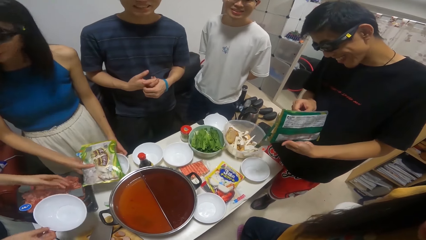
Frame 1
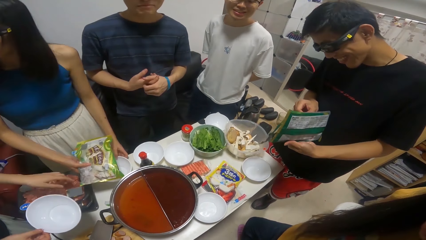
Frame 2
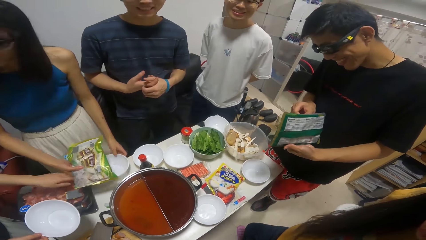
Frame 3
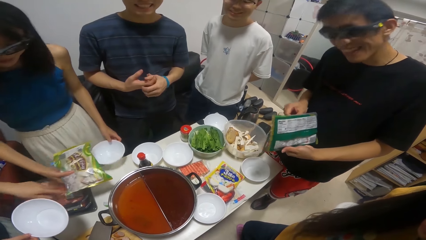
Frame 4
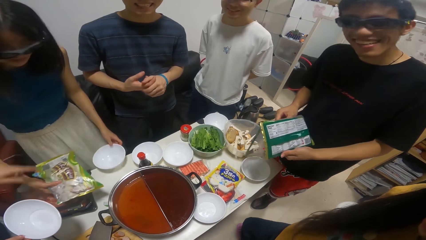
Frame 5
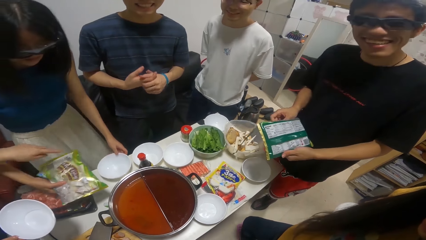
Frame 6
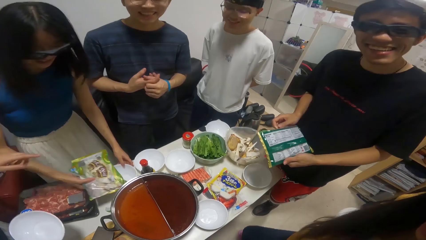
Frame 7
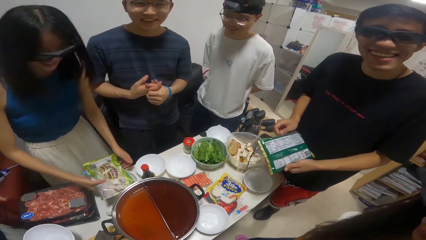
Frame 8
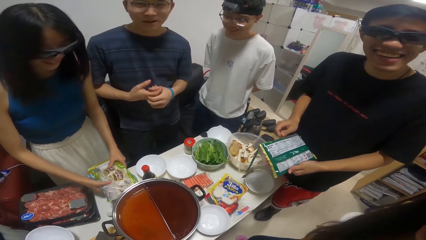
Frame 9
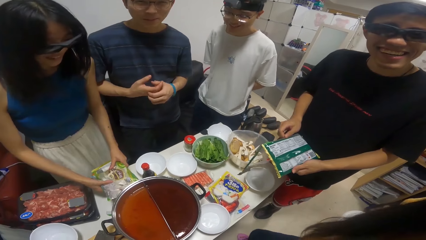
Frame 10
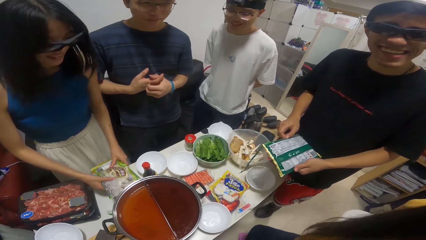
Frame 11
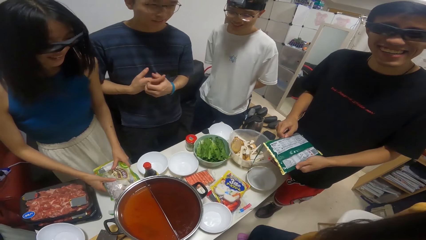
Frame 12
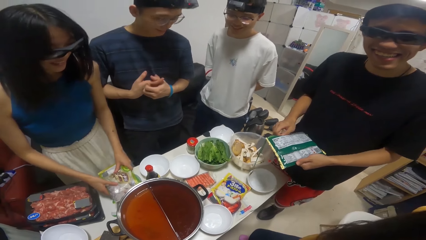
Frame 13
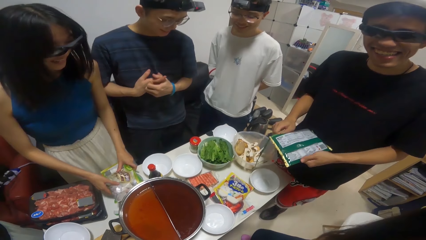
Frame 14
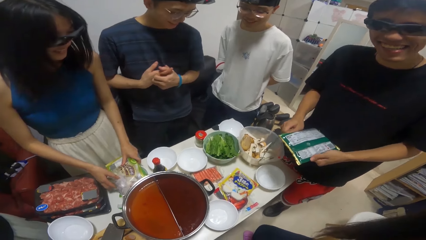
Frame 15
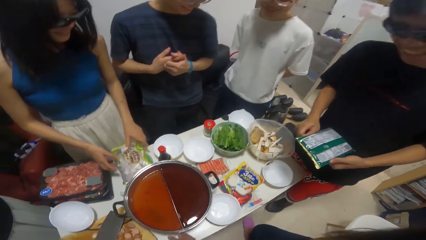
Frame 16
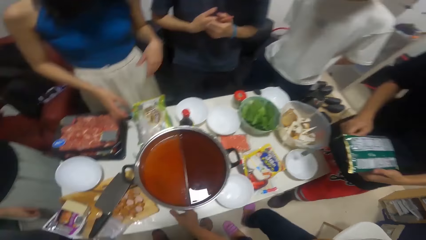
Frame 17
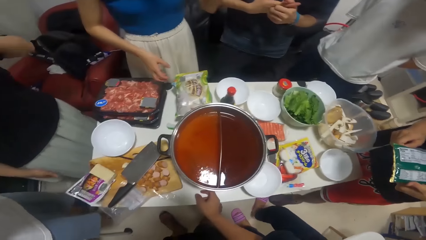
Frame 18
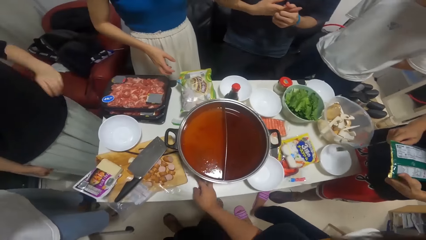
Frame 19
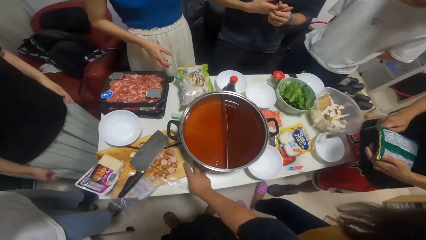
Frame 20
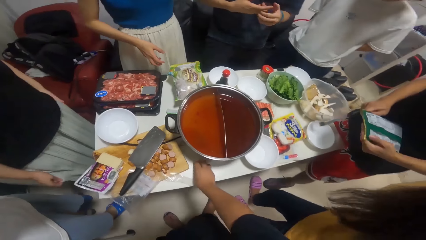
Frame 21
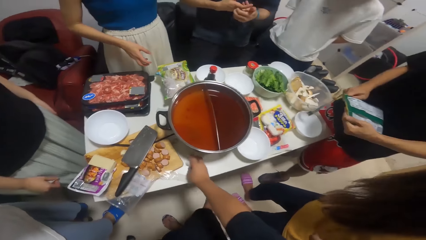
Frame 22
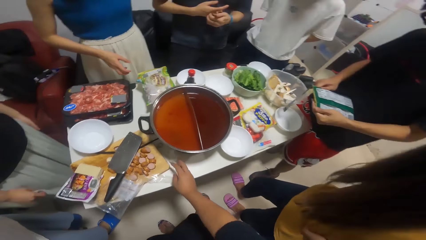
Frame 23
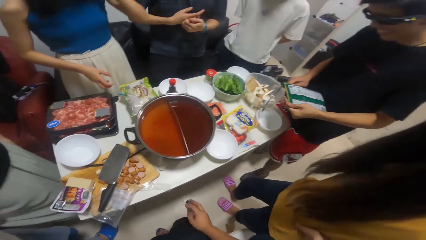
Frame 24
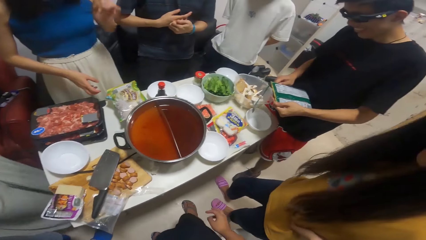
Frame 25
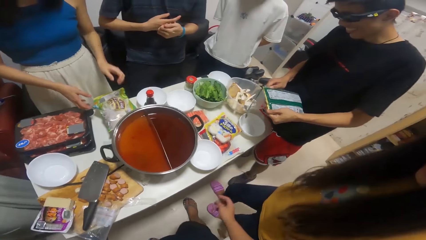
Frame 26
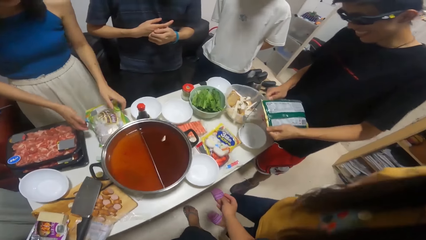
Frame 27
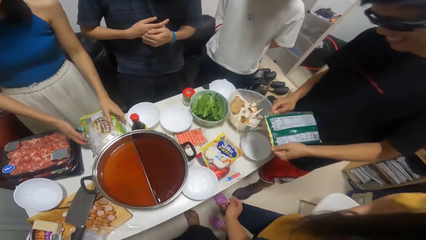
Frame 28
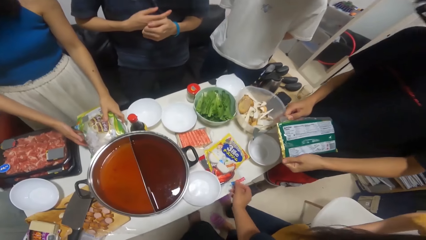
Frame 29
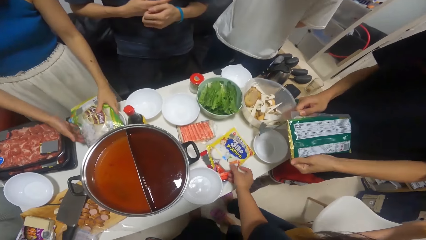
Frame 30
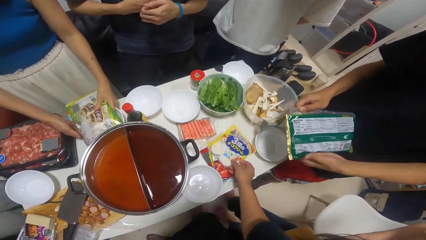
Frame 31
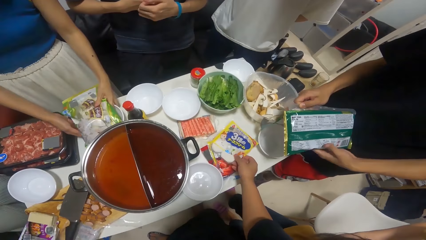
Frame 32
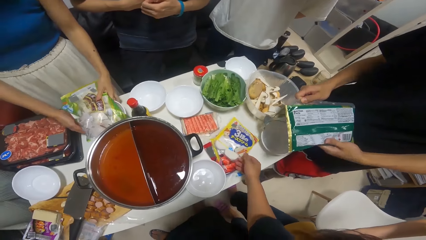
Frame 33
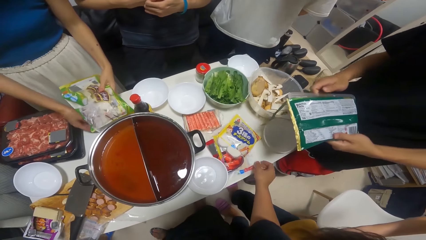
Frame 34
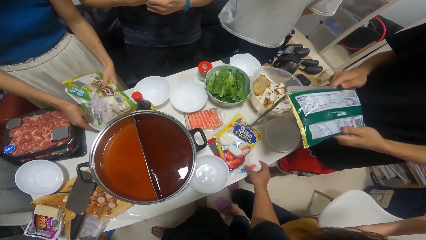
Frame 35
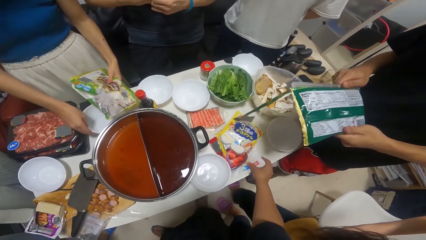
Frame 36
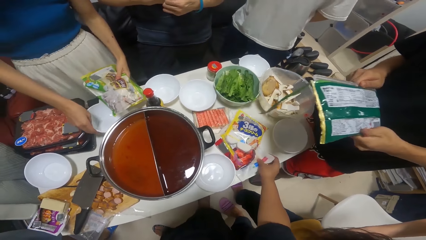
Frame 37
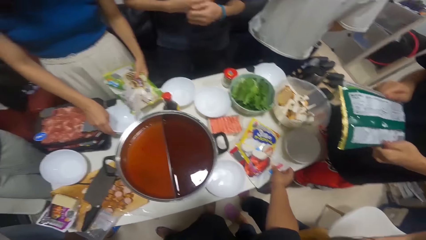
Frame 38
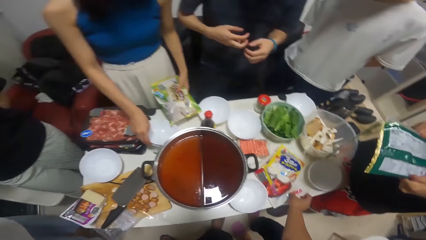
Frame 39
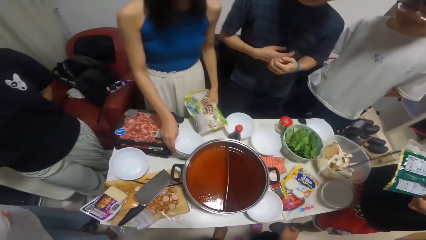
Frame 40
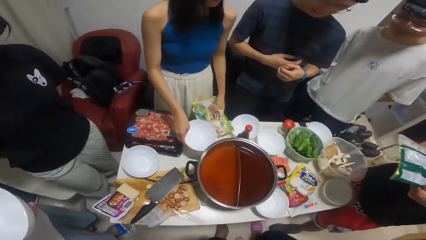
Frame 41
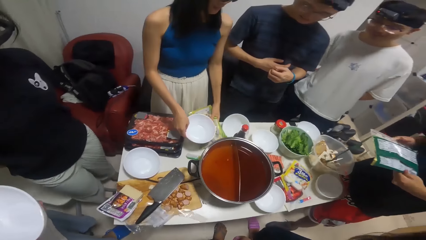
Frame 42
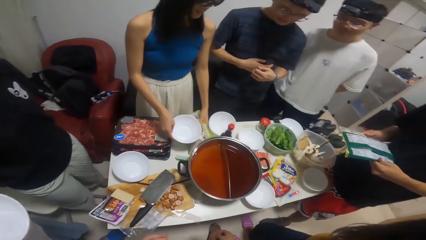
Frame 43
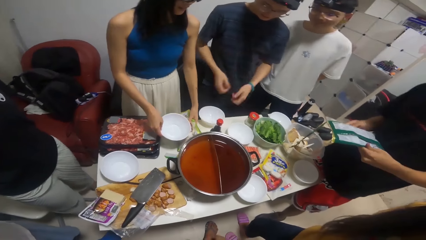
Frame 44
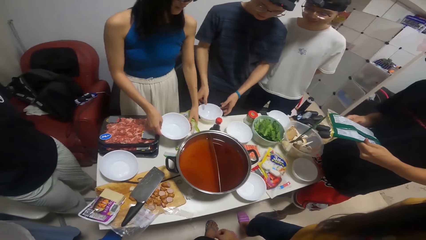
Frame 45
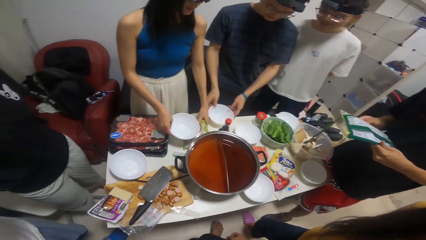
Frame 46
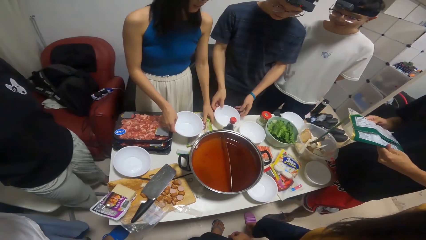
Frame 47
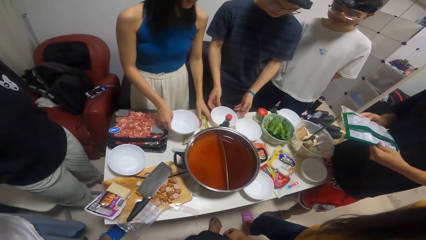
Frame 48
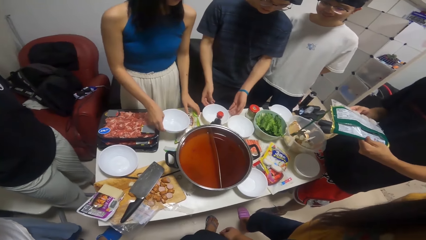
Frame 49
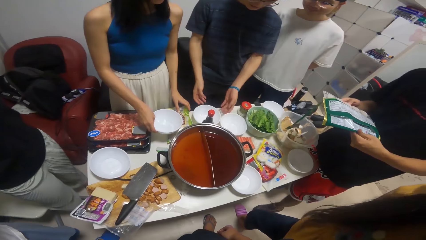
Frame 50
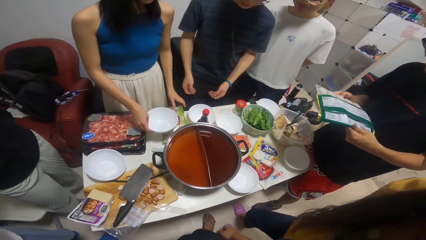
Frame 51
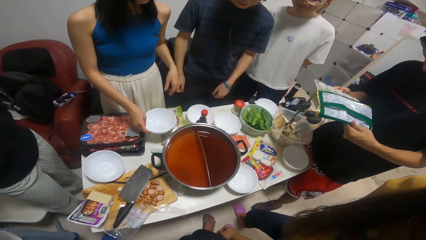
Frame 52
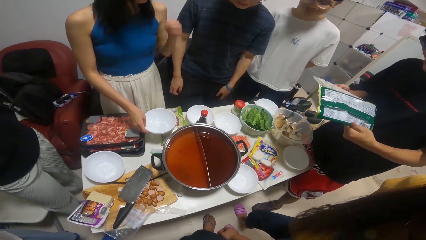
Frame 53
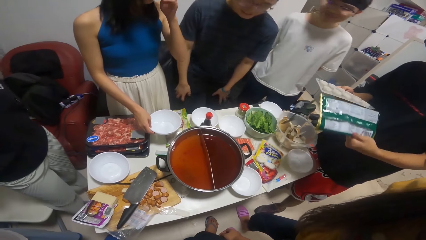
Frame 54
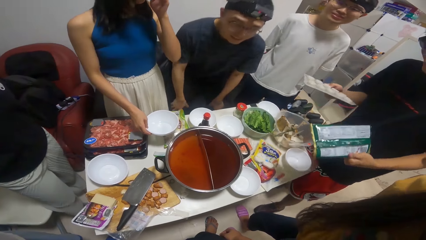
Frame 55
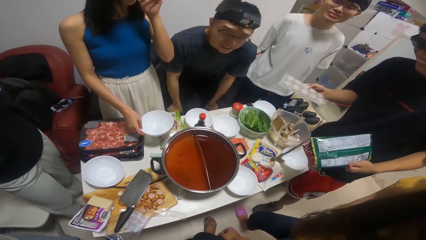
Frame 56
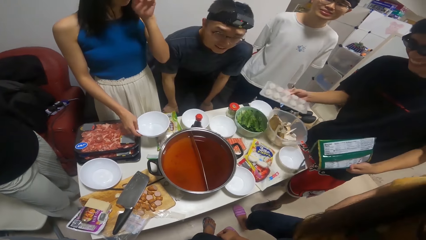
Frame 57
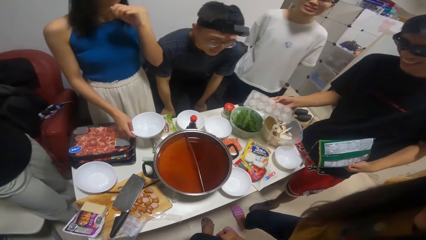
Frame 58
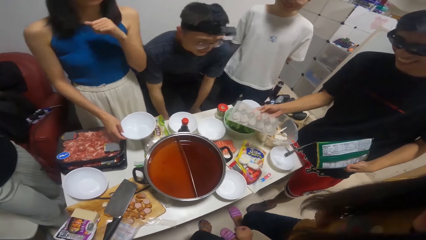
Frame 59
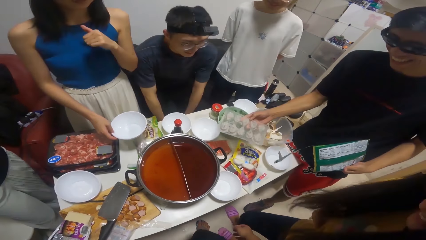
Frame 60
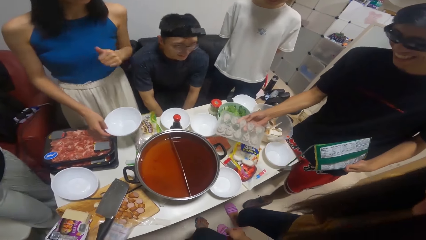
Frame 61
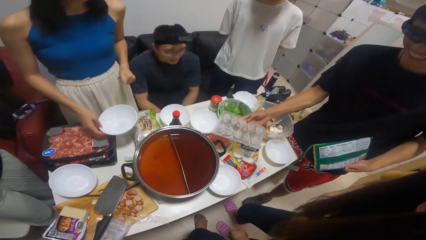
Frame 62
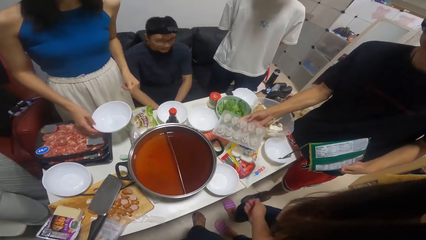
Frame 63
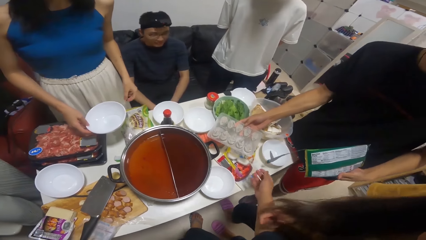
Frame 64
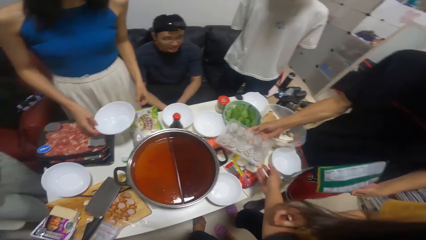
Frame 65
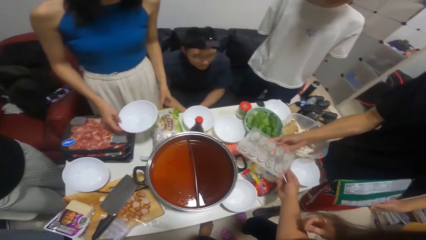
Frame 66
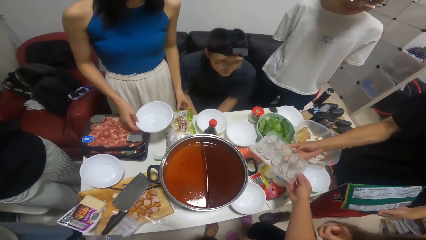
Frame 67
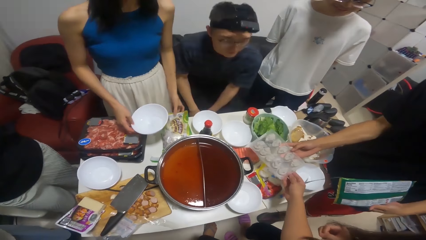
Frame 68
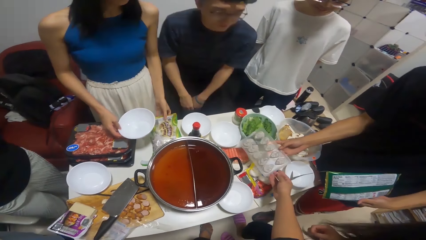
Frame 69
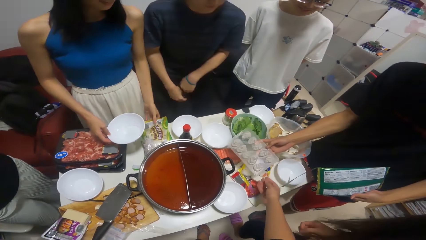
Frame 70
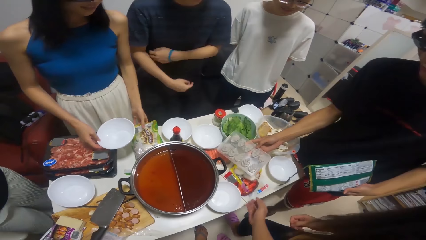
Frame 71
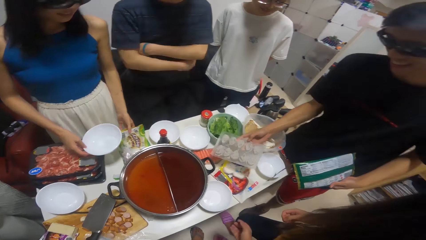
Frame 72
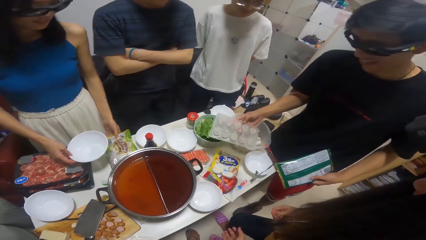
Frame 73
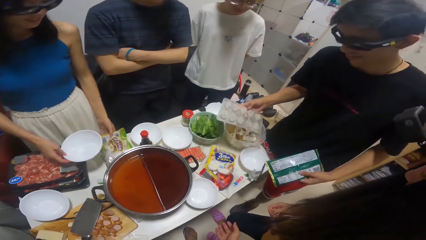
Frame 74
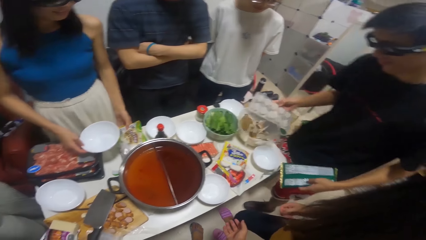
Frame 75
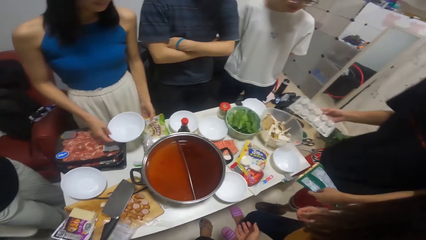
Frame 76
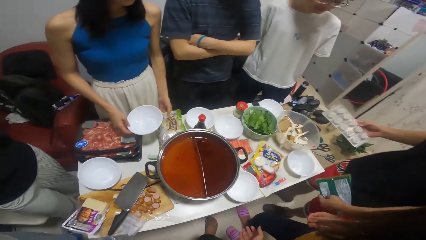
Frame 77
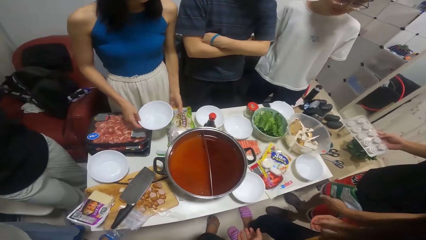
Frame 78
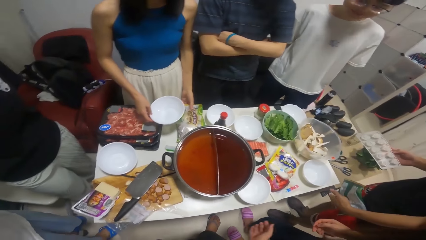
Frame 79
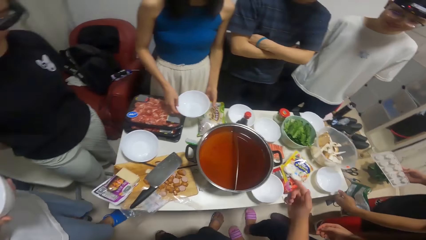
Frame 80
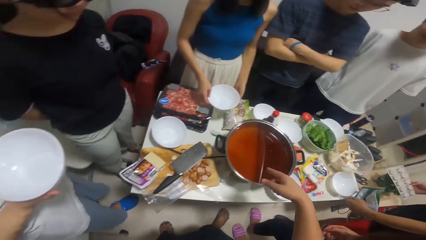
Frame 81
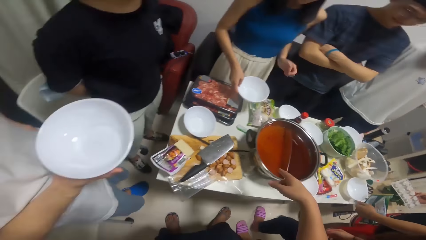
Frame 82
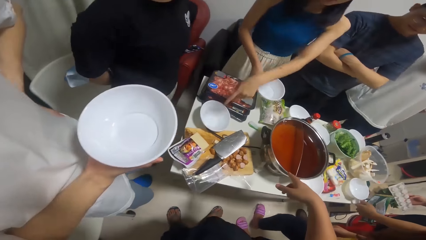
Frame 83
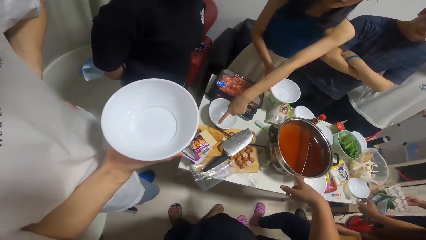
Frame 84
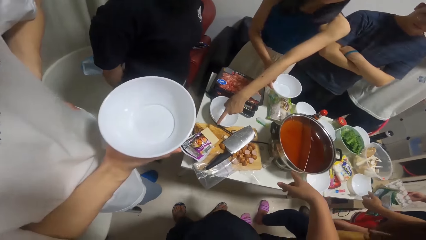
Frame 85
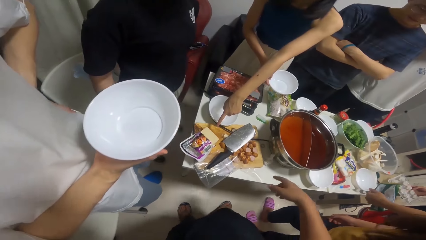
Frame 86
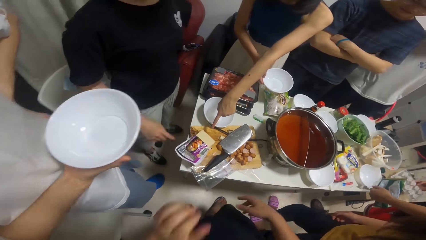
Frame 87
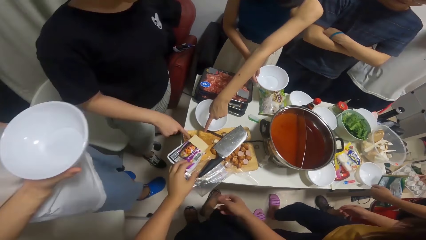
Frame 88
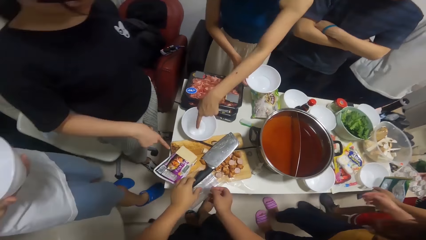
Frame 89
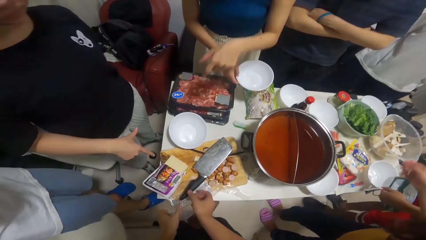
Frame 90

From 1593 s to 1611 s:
A woman points at the plate in another woman's right hand. The camera wearer talks to a person. A man brings out the chips from the sachet in his hands. The other woman lifts the pack of seasoning on the table with her hands. She picks the plate on the table with her right hand. The camera wearer looks around. Another man sits down. He stands up. The first man picks a plate from the table with his right hand.
